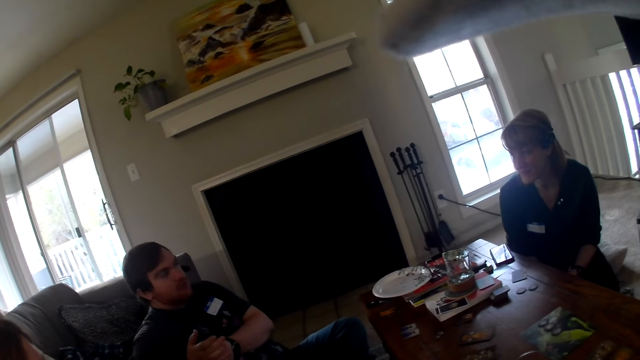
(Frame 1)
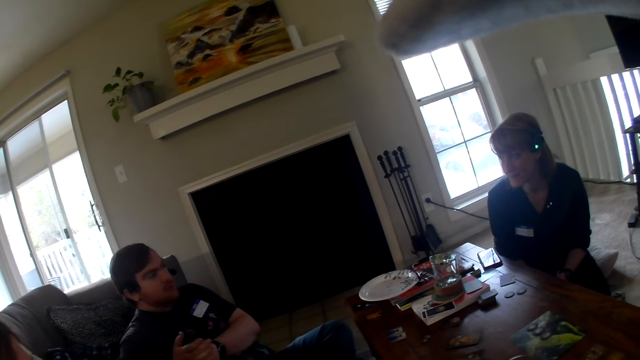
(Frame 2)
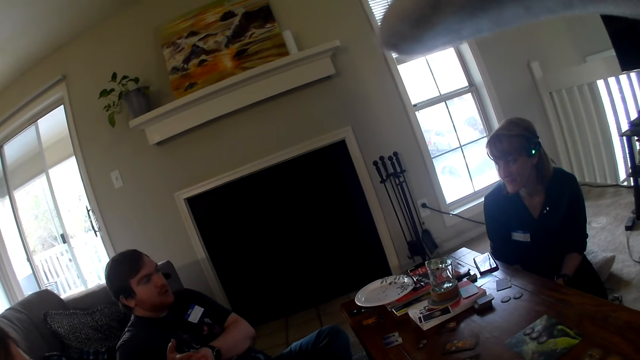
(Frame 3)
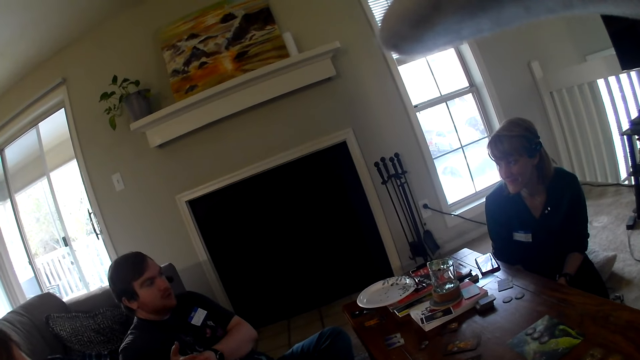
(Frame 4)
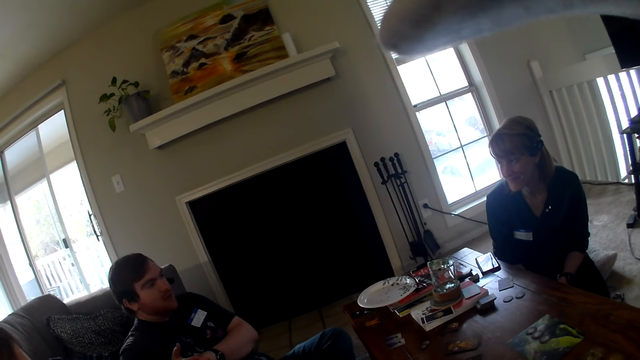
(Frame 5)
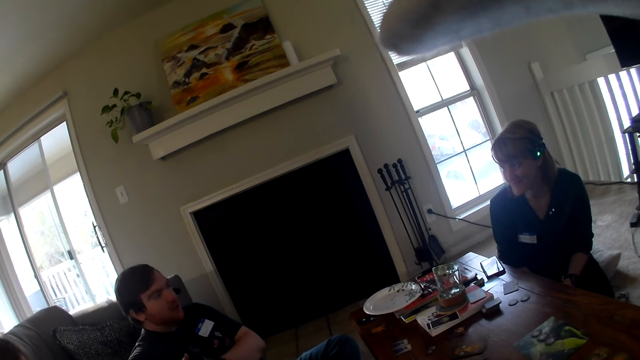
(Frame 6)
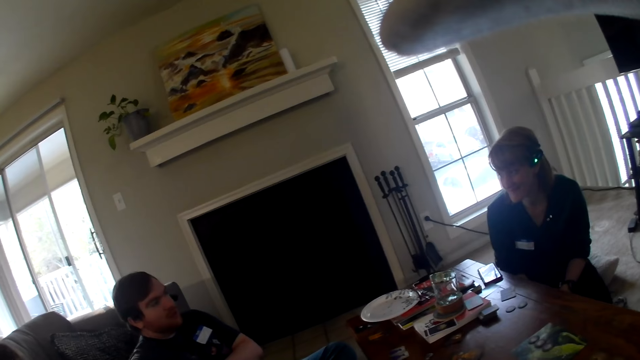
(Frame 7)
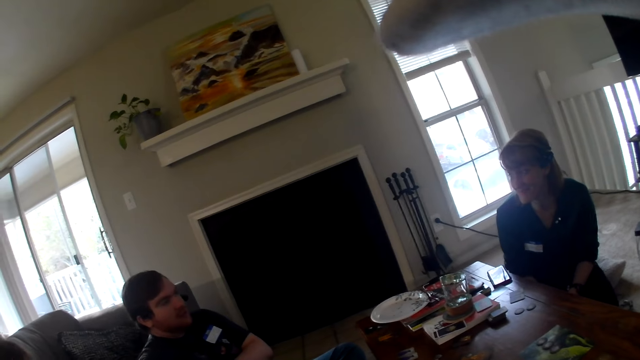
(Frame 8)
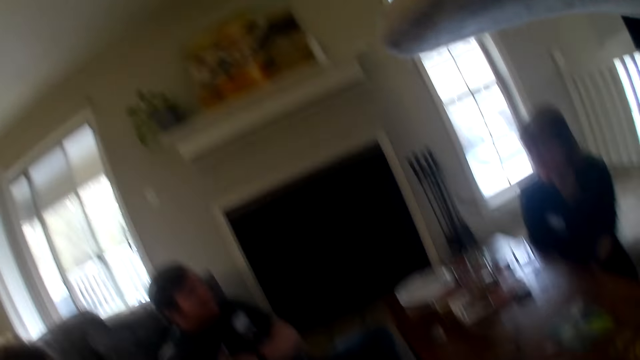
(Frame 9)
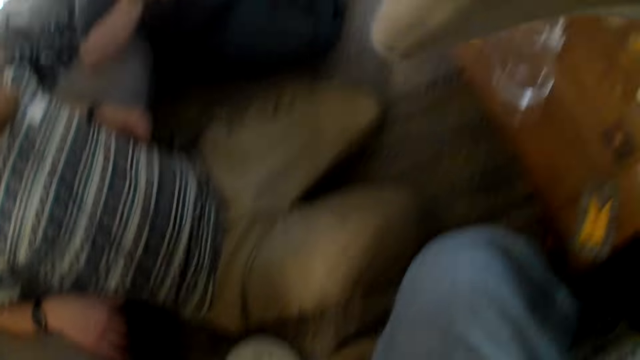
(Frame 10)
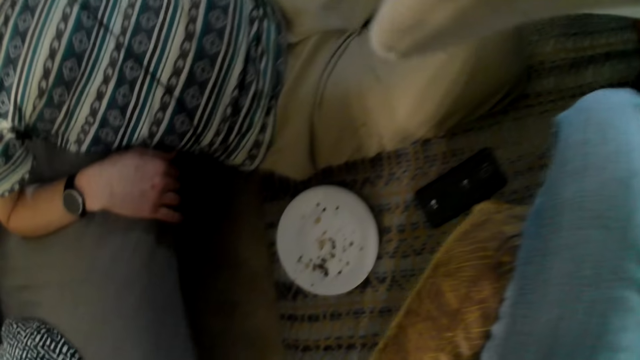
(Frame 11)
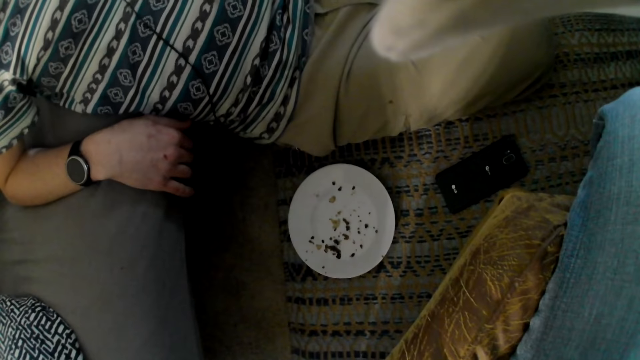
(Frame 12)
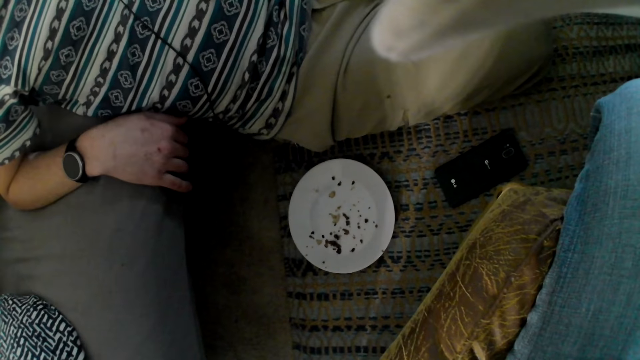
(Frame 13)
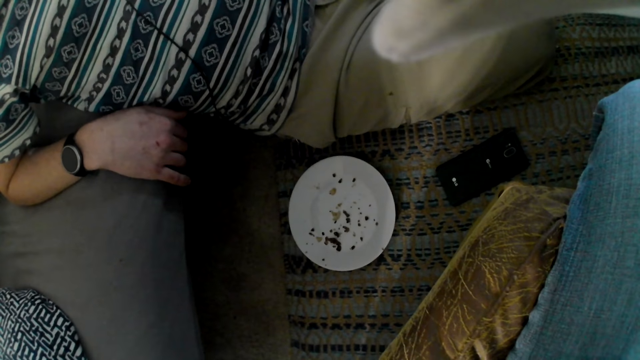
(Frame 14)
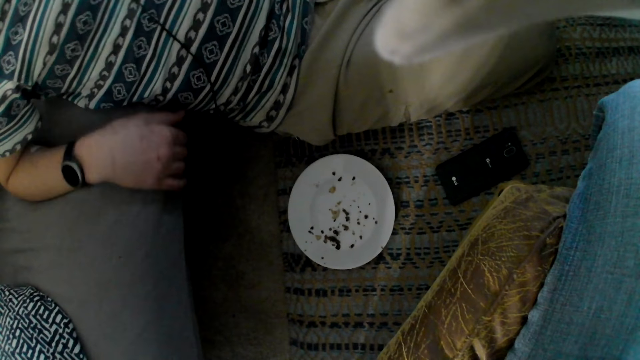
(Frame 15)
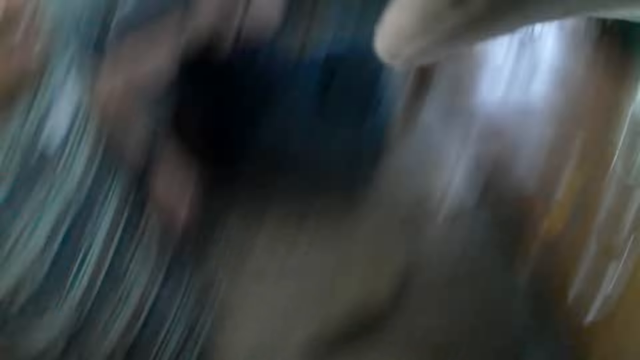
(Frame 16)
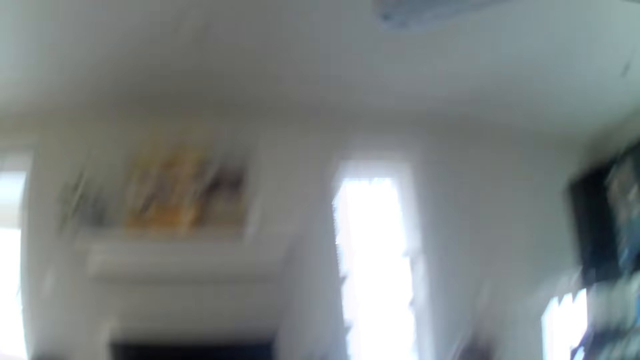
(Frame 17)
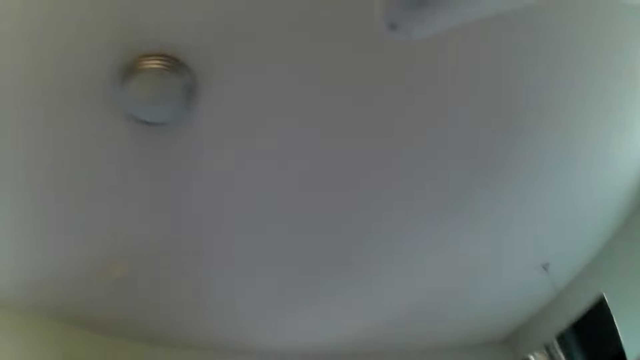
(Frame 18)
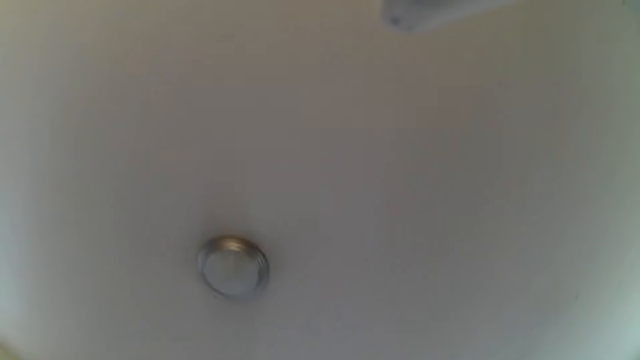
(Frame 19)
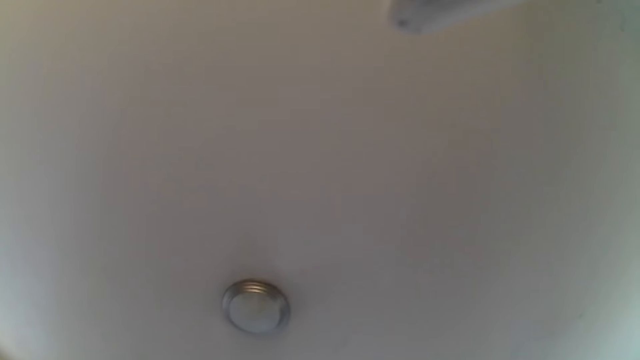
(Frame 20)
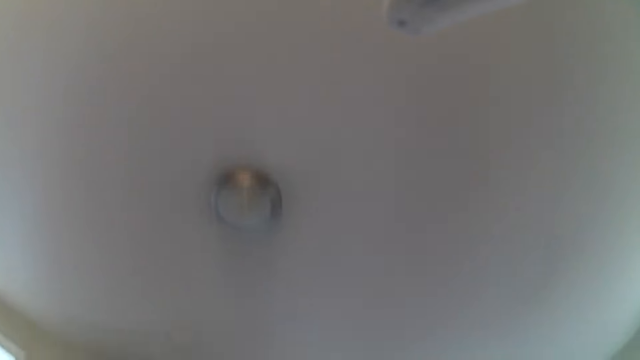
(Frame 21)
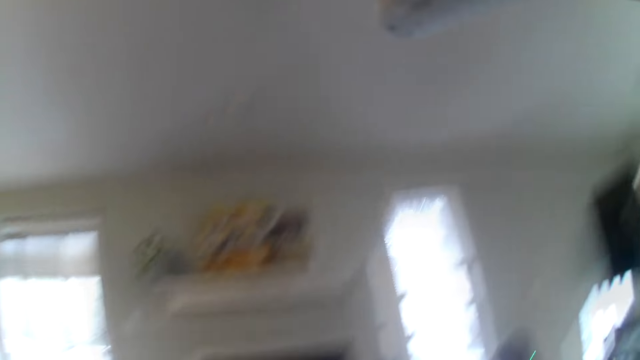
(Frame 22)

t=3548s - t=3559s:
A man looks at a woman. A person sits around the room. The camera wearer looks at the floor. They look around the room.

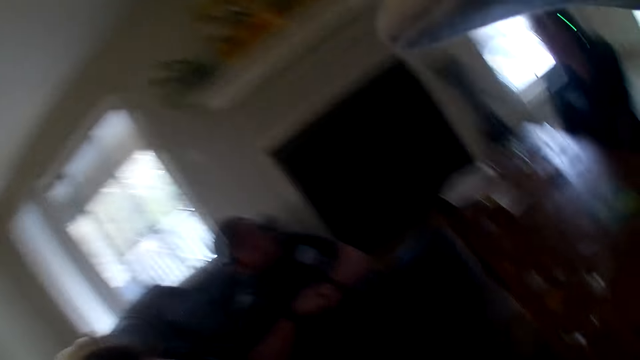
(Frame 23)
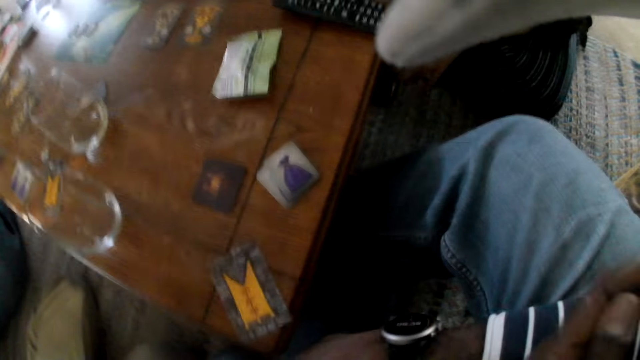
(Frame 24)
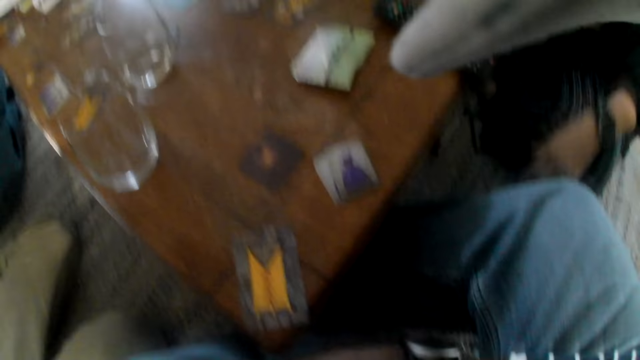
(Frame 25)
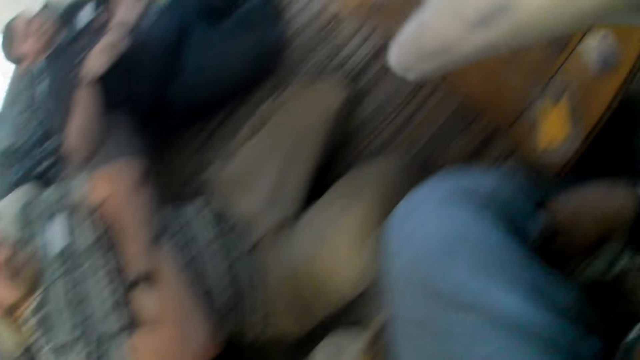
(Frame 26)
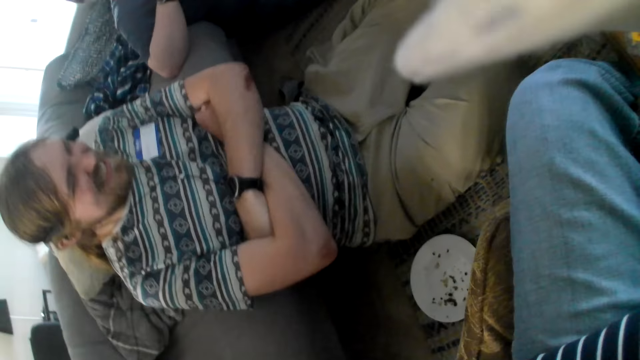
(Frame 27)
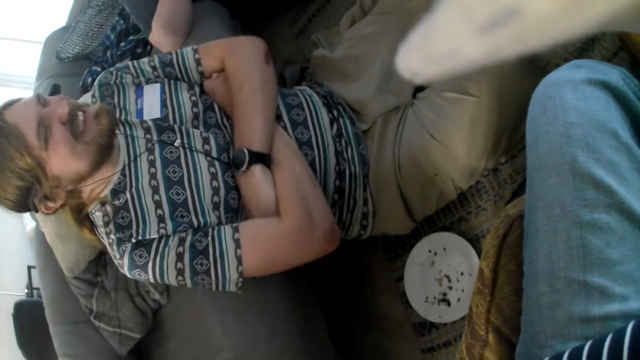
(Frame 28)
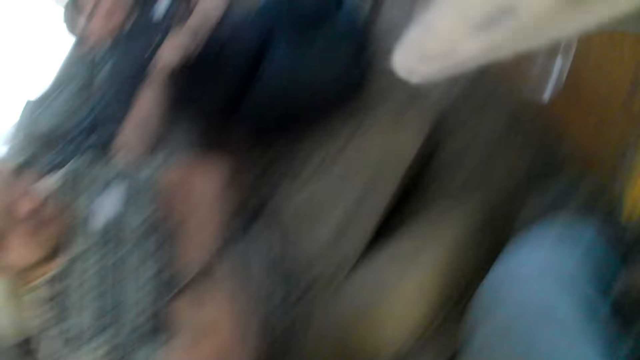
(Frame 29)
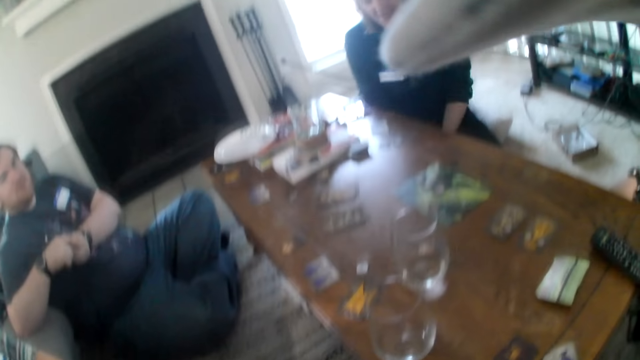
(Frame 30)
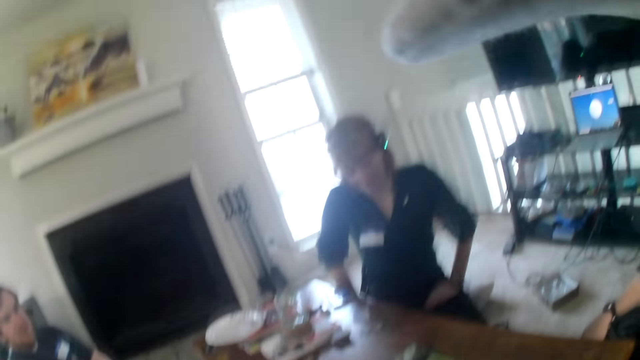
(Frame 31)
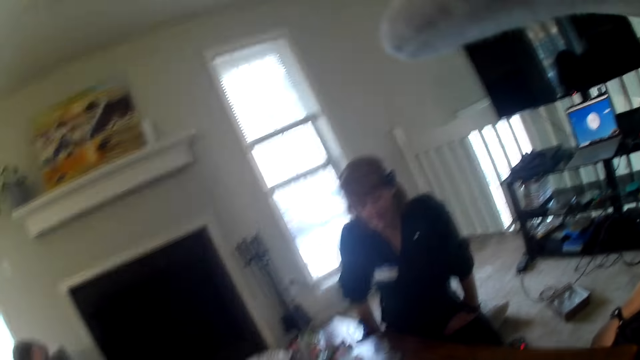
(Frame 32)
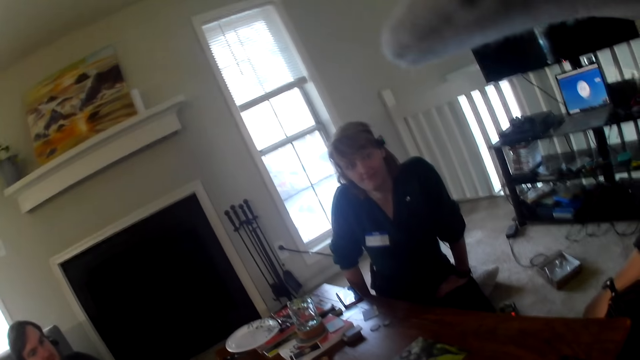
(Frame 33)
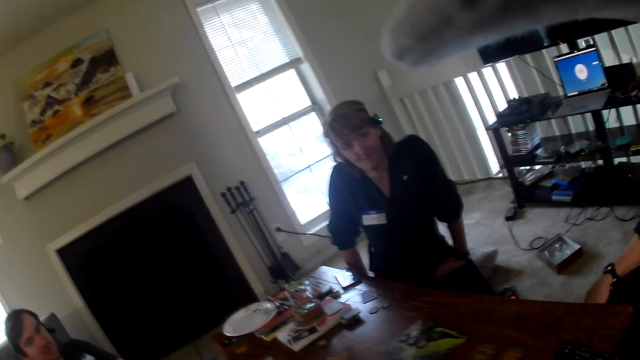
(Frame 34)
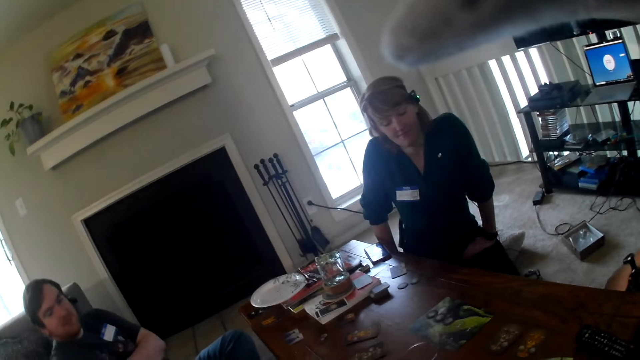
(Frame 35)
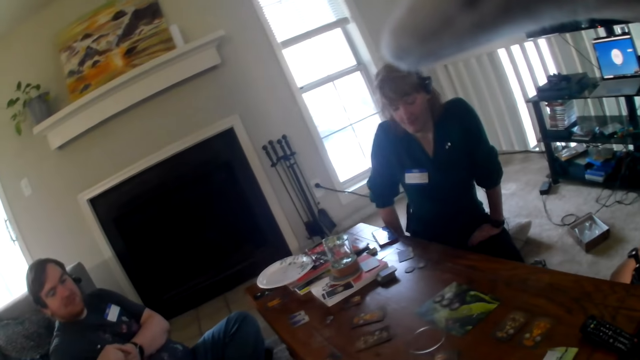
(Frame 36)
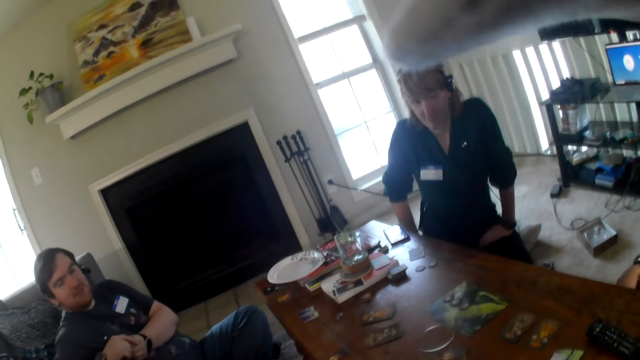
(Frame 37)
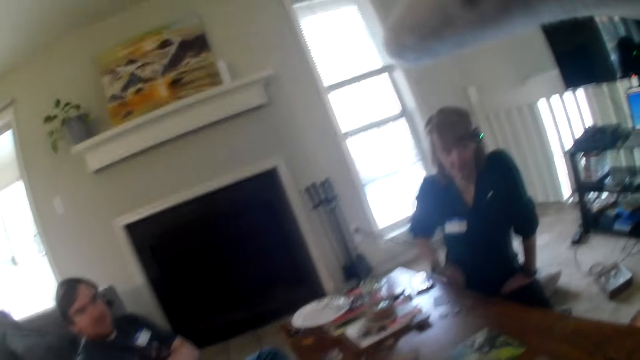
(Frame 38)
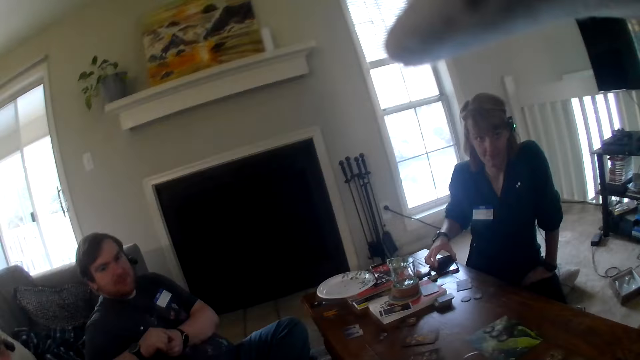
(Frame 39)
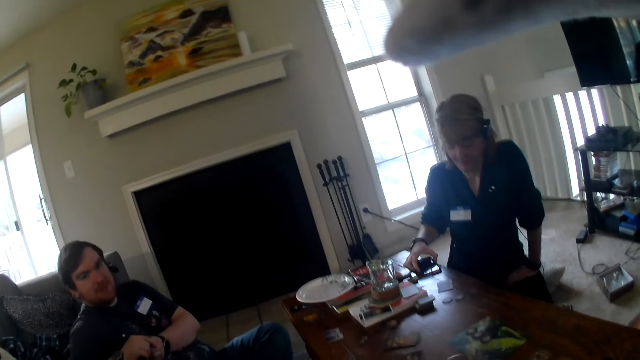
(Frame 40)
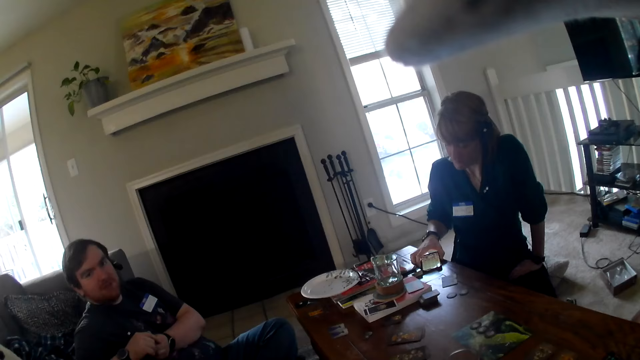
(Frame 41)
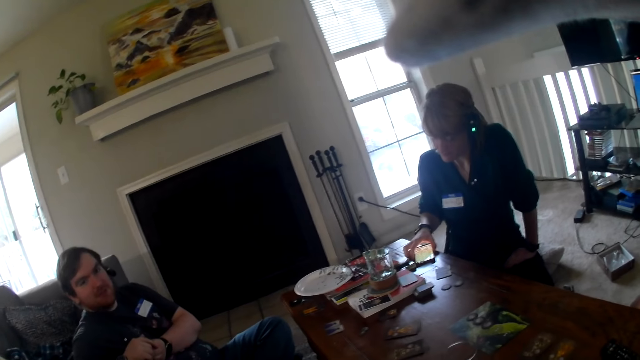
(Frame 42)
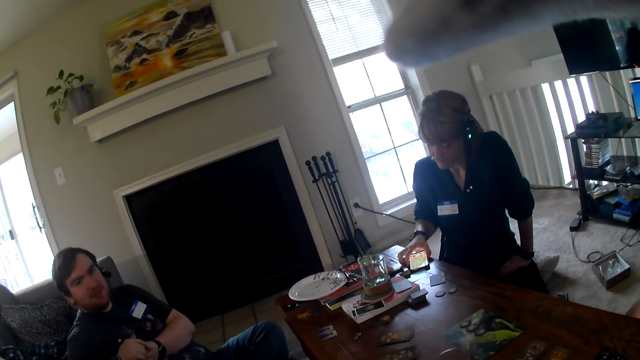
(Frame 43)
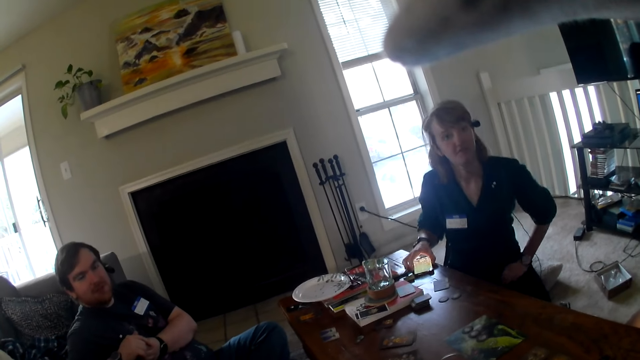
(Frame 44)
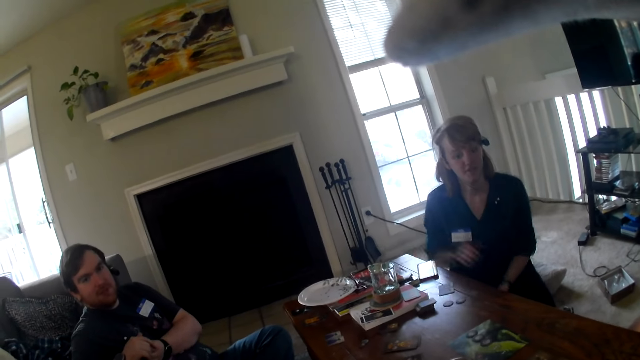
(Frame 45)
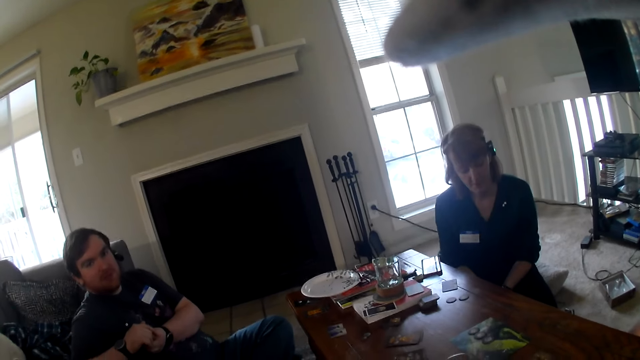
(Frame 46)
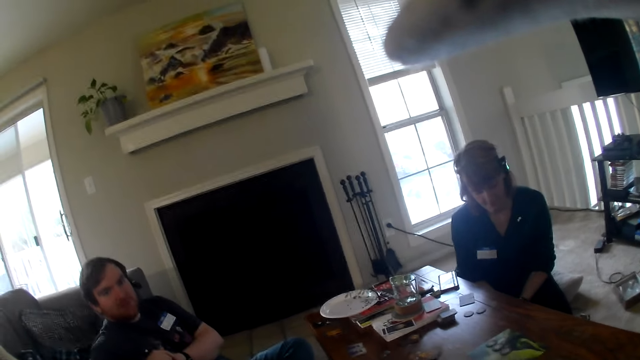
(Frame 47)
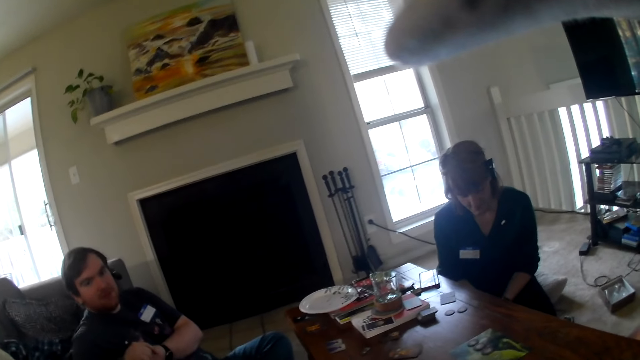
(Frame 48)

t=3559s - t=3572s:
A person folds his hands. The camera wearer looks at someone. A woman touches her lap. The camera wearer looks at the woman. The woman operates her cellphone. She turns on the phone screen, looks at the phone, and looks at the camera wearer.
